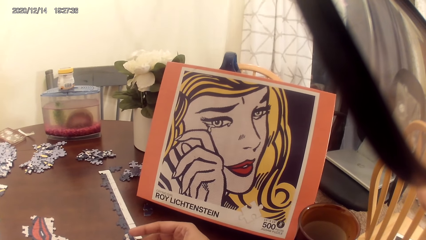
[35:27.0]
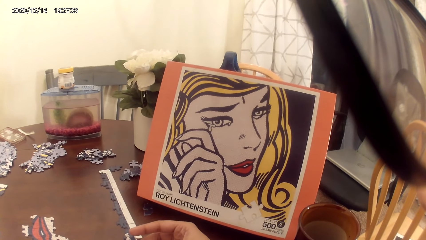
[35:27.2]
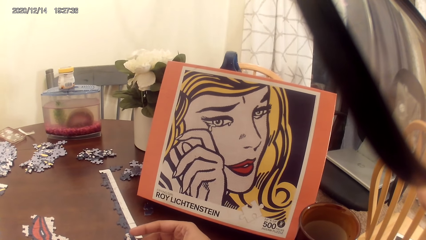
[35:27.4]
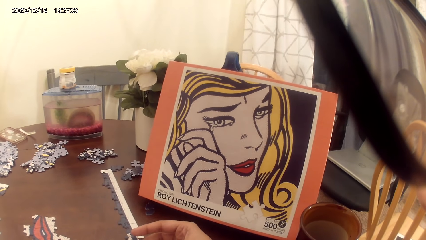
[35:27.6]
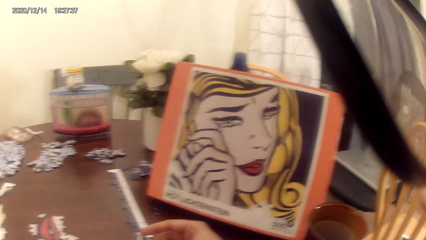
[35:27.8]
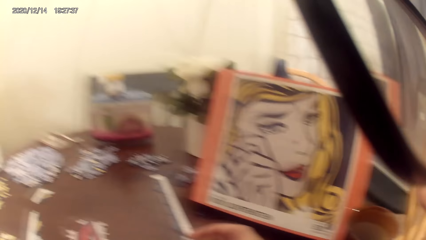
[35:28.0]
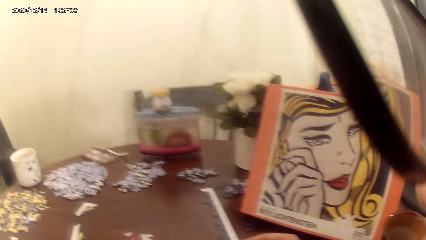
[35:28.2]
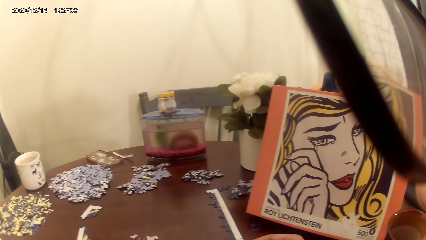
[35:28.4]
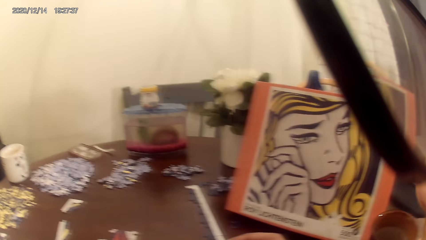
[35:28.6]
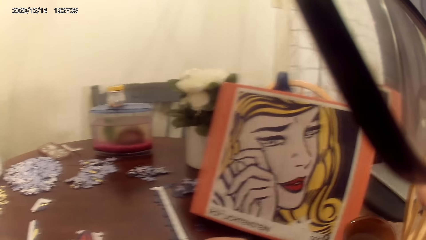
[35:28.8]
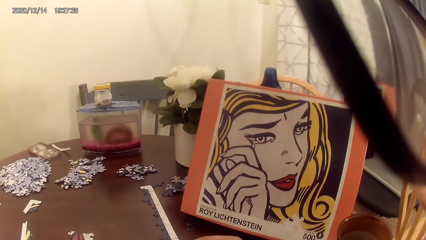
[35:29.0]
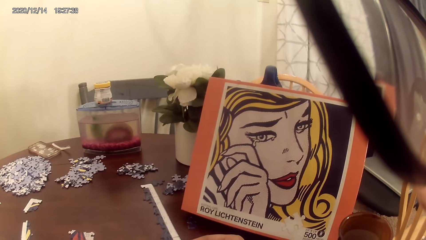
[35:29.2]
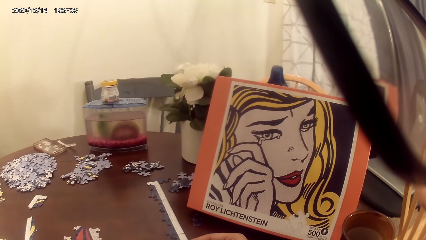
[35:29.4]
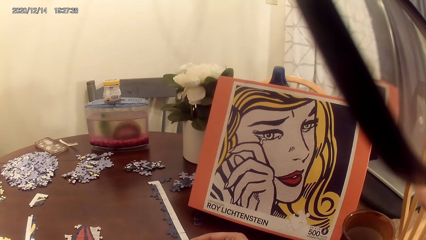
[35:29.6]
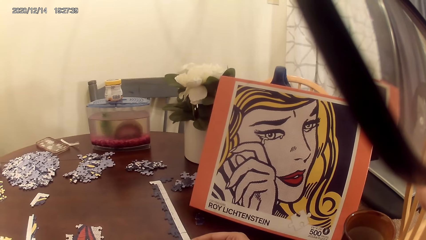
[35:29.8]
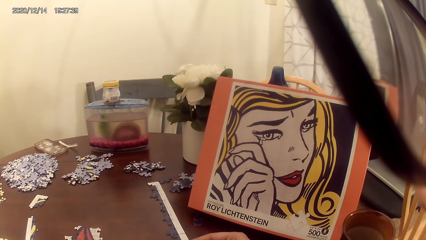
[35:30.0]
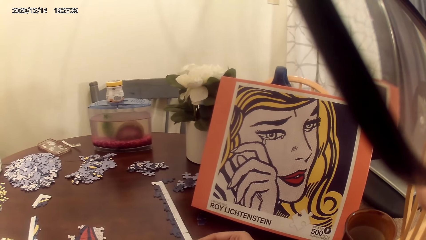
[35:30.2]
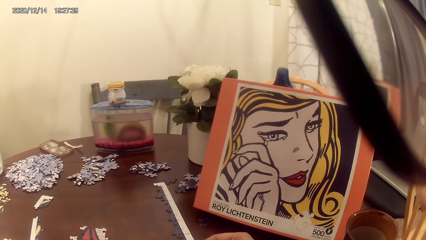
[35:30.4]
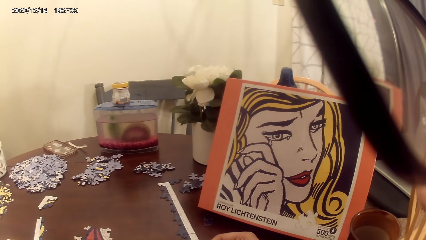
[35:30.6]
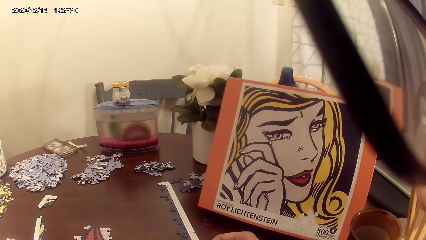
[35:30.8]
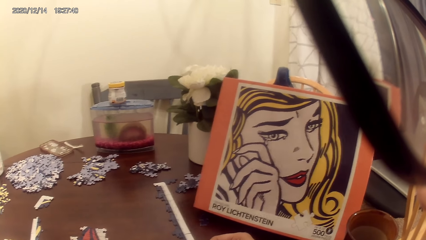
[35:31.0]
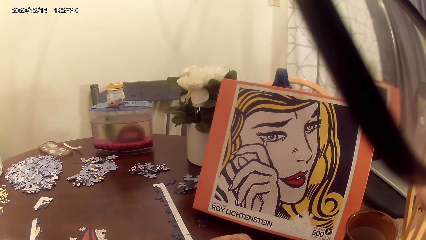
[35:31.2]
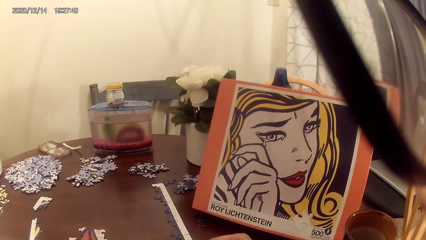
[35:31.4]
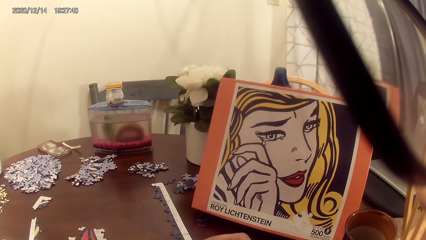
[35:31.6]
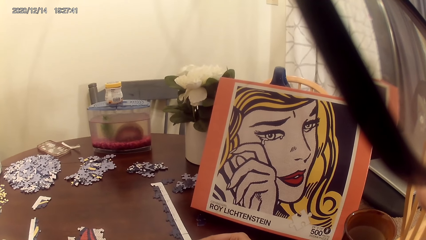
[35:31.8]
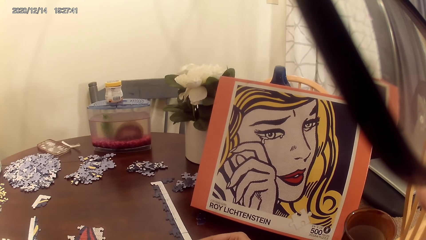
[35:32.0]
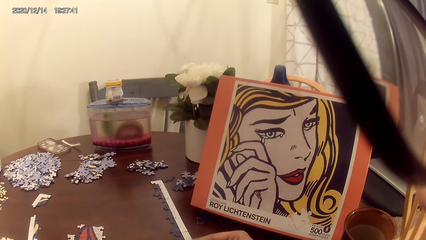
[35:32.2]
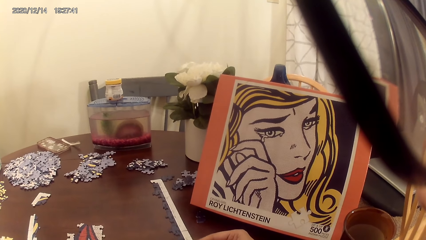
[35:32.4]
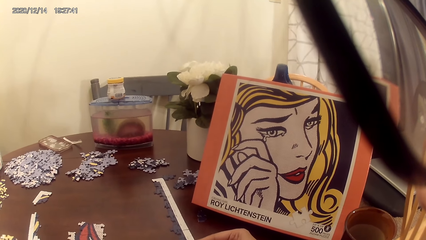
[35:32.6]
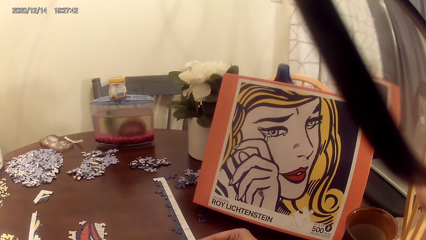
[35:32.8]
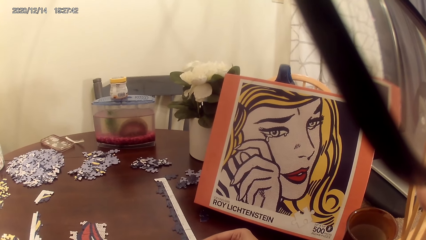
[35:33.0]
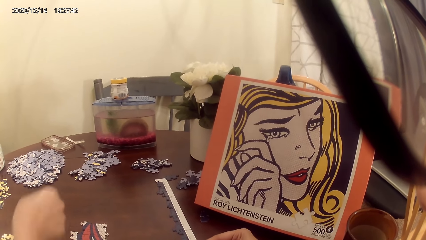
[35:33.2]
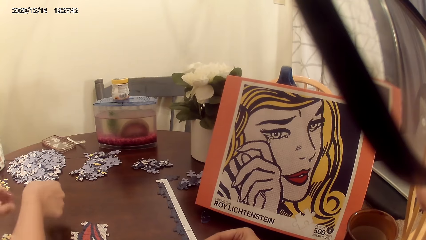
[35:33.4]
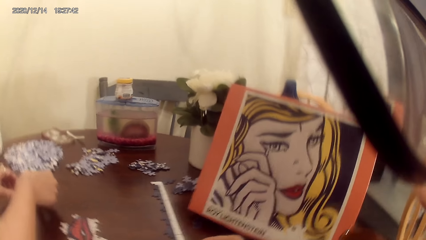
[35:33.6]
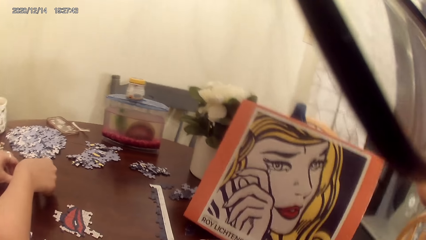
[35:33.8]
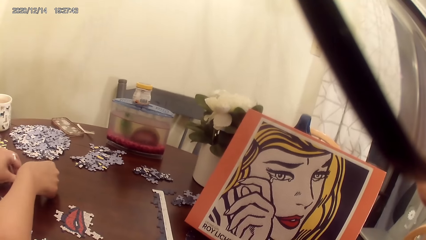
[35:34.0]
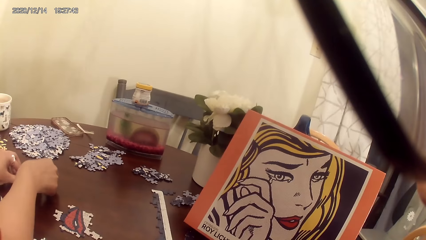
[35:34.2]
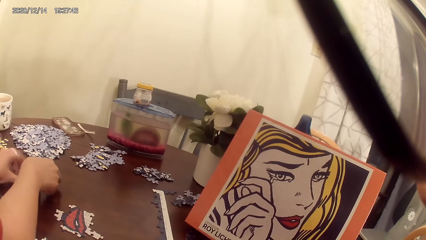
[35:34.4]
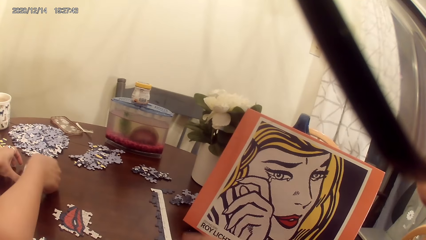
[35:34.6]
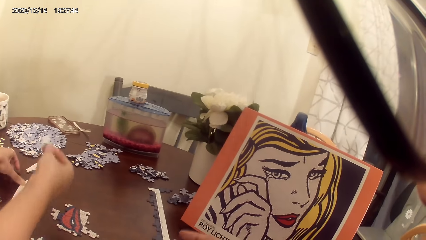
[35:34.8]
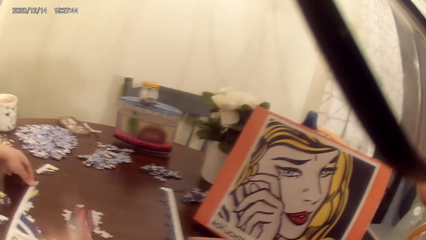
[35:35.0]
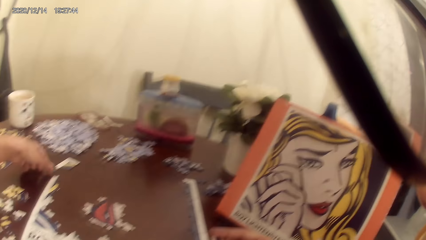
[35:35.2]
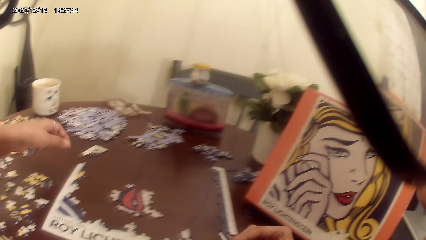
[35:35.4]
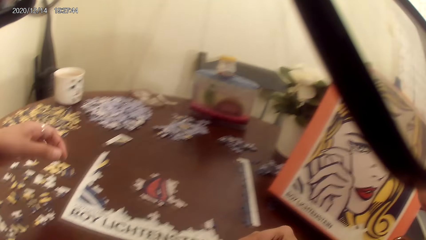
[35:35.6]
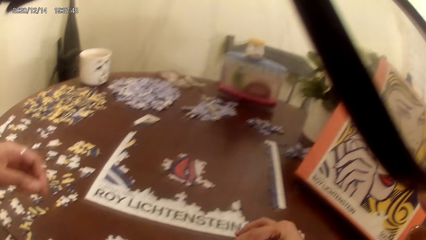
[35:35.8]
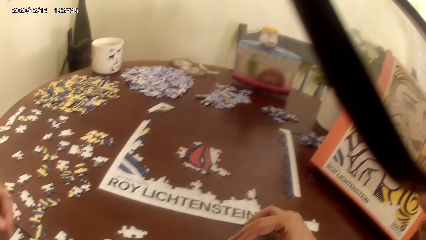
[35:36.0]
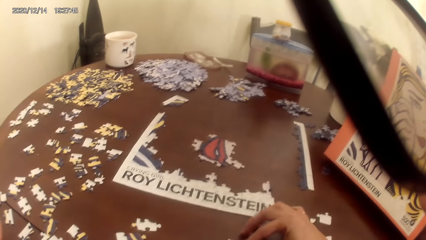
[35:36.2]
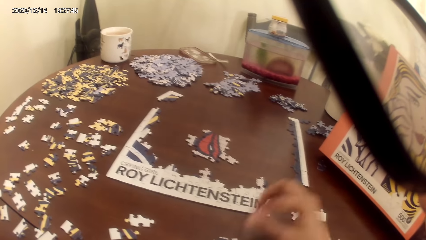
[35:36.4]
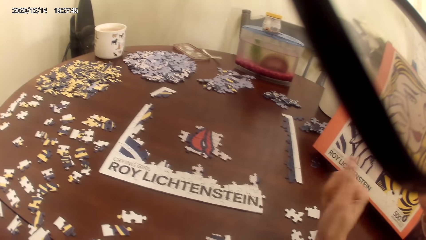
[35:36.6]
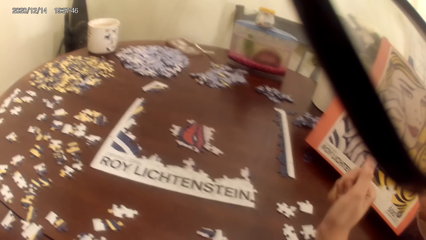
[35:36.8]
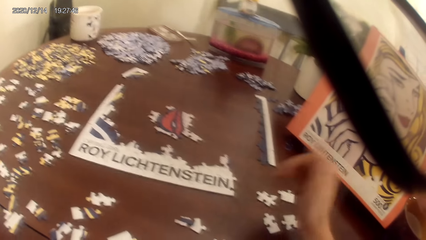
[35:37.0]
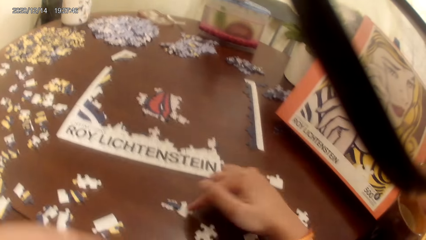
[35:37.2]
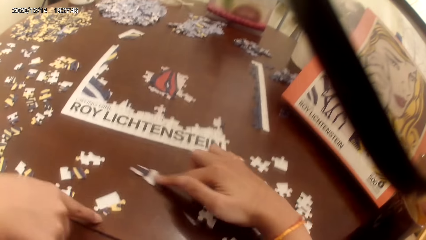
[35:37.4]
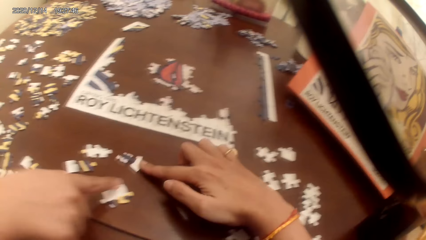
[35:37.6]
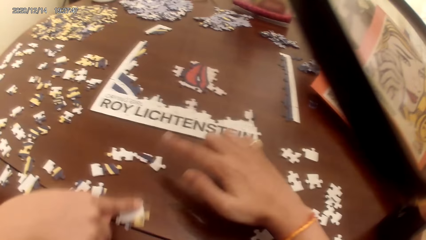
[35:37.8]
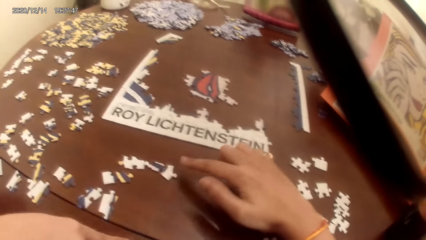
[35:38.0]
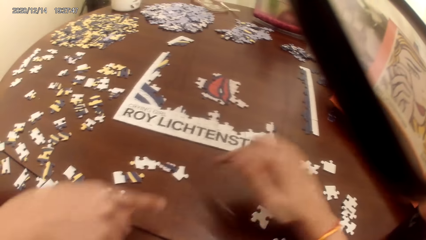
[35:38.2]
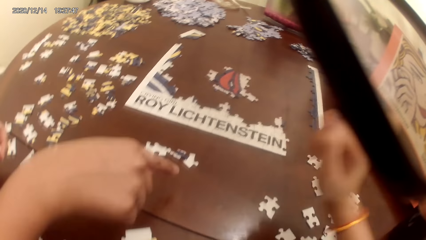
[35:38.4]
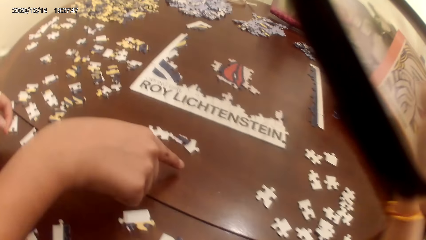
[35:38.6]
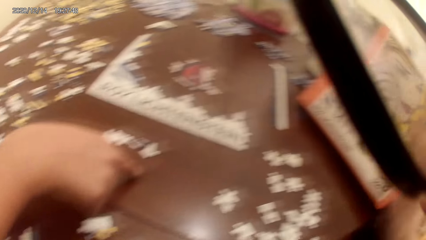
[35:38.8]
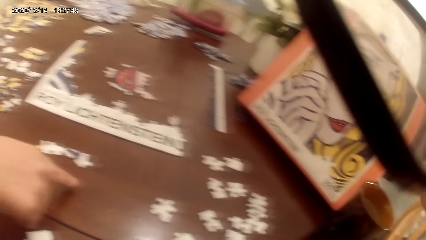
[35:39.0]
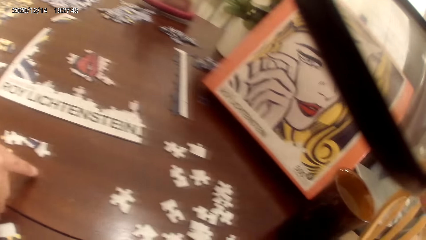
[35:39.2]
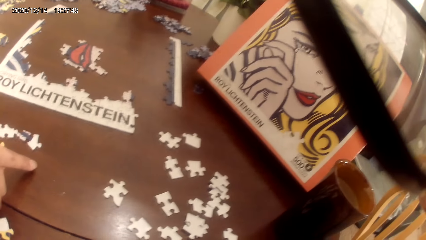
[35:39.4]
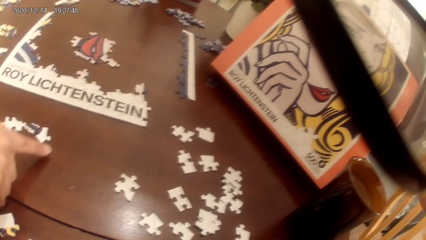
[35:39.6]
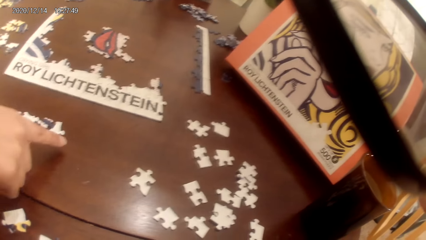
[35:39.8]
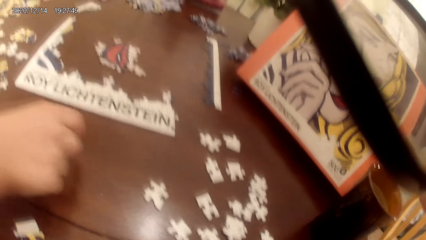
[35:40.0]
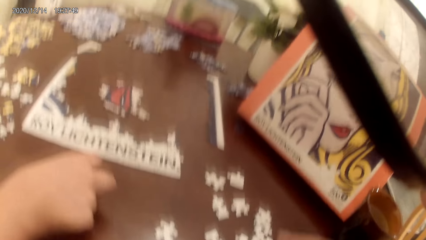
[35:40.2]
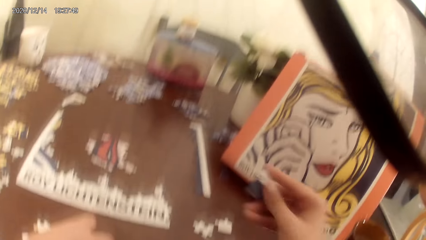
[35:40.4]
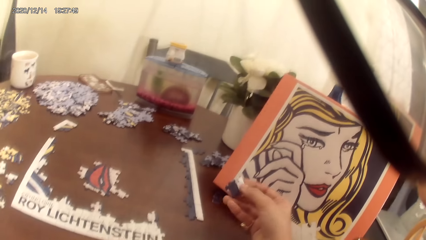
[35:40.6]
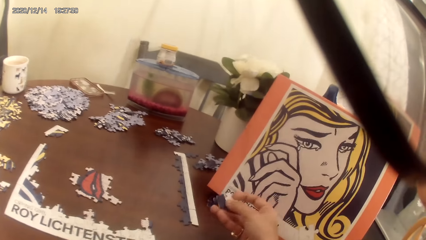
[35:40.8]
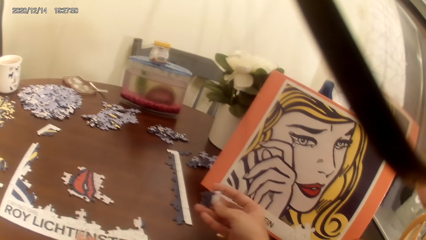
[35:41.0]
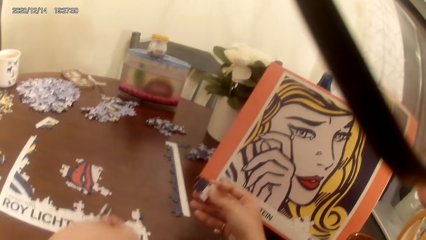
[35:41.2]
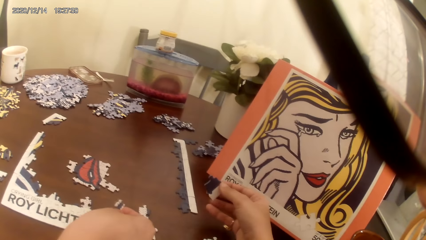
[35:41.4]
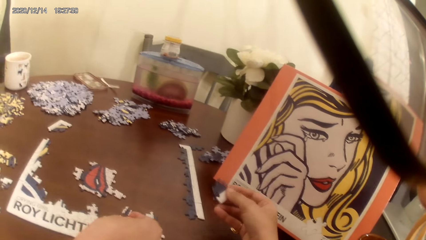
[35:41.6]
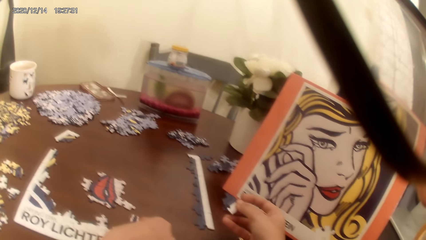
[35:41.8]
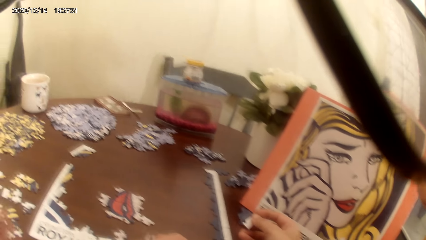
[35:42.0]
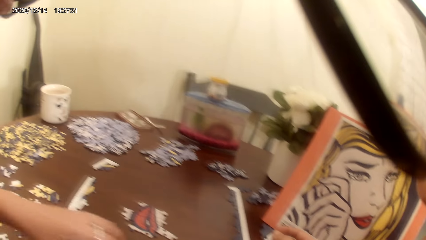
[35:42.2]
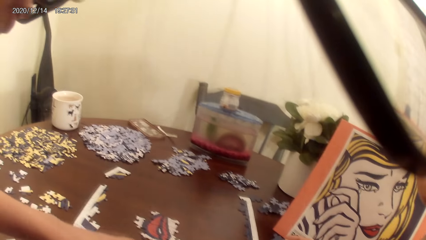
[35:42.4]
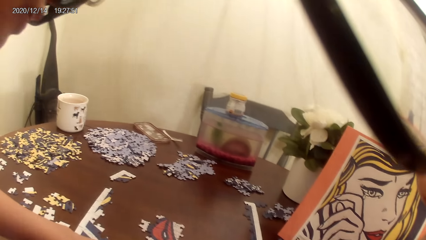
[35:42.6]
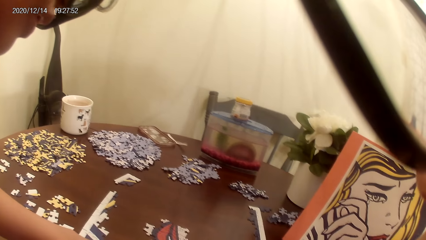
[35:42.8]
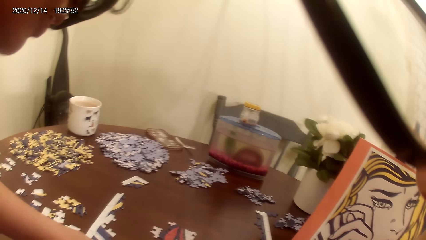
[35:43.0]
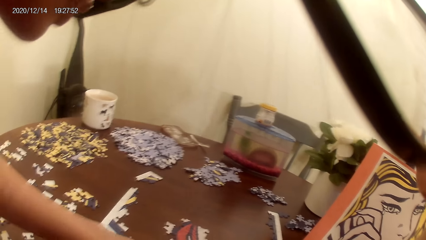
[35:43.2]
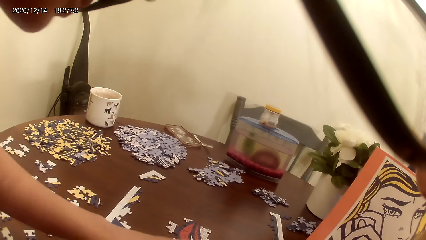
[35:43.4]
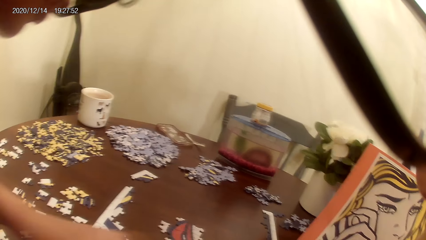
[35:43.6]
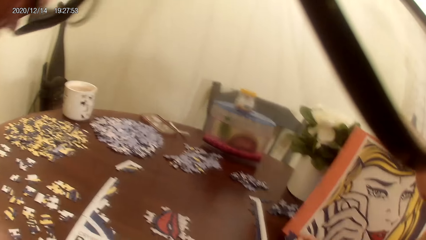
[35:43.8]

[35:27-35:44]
The camera wearer looks around. A lady places the puzzle pieces on the table and adjusts the puzzle pieces. The lady plays a puzzle game. The lady picks up puzzle pieces. The camera wearer places a puzzle piece on the table. They play a puzzle game. They adjust the puzzle pieces and push the puzzle piece. They look around. The lady stretches the hand. The lady picks up a puzzle piece. The camera wearer stares at the puzzle piece. The lady places the puzzle piece on the table.
